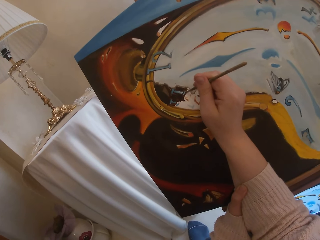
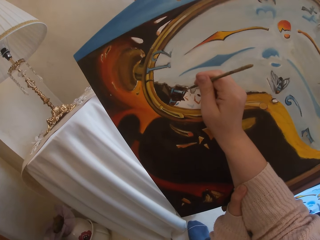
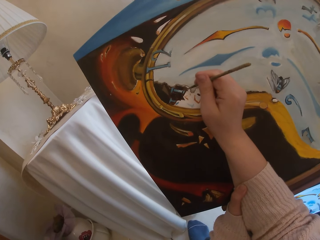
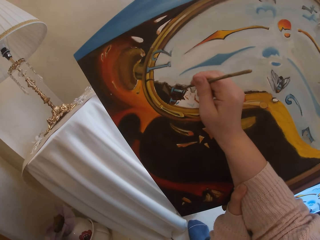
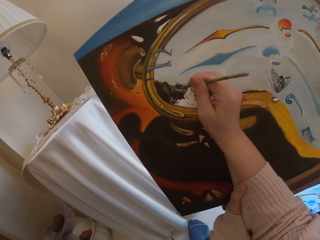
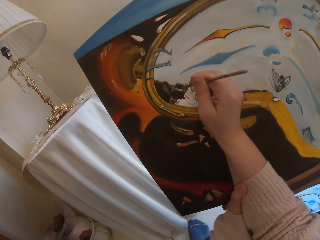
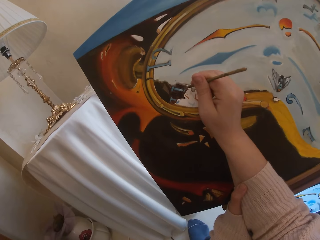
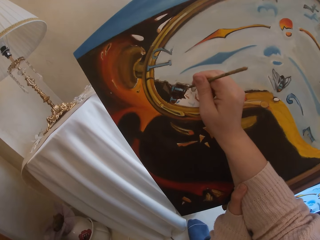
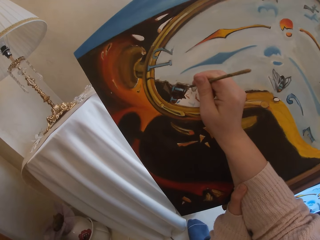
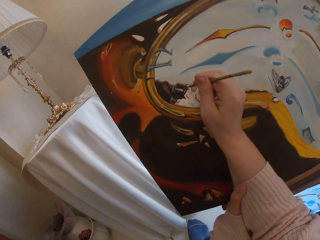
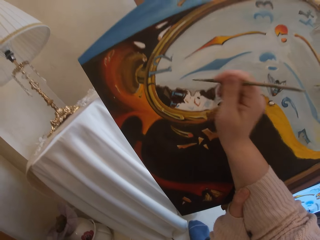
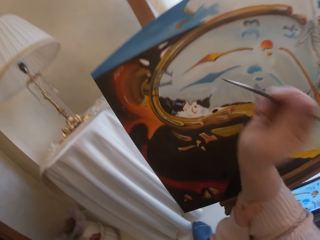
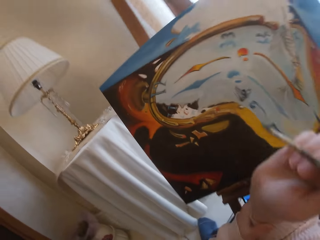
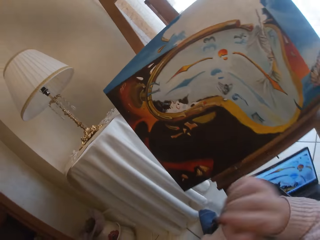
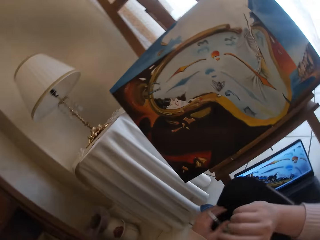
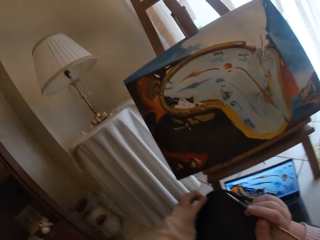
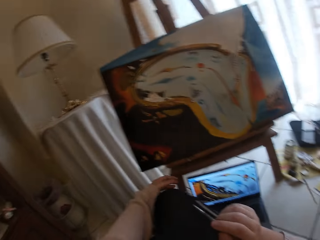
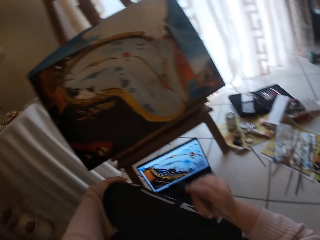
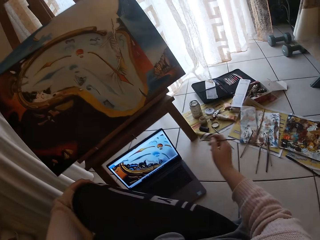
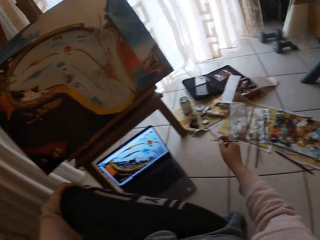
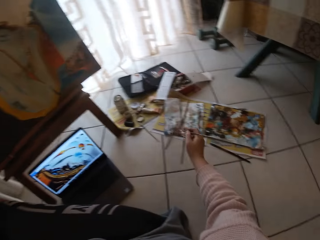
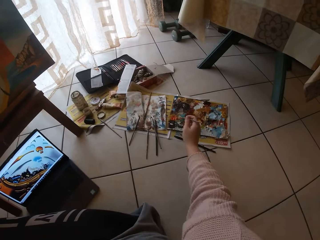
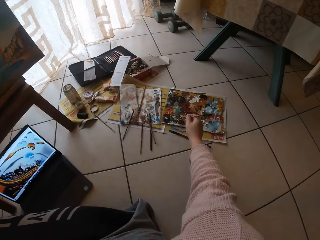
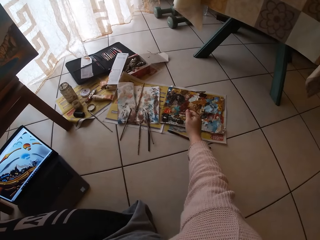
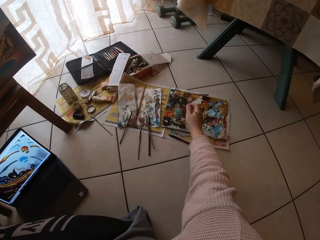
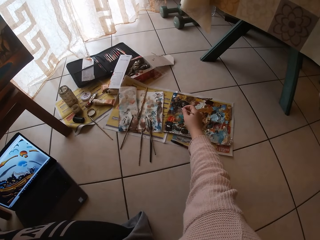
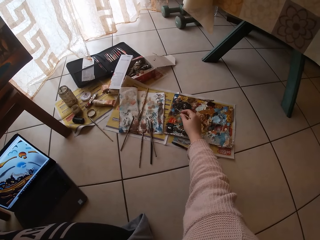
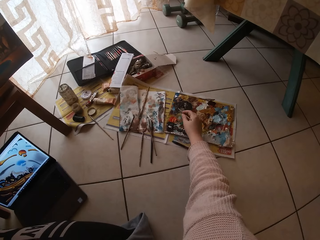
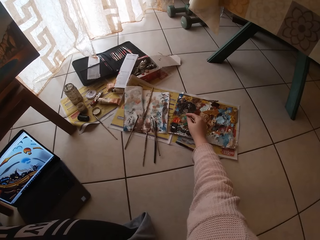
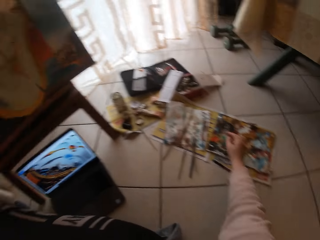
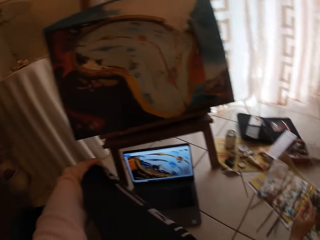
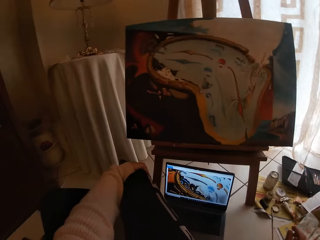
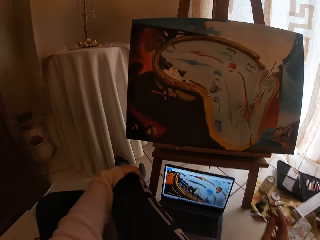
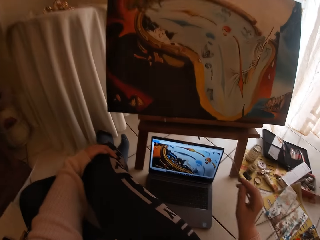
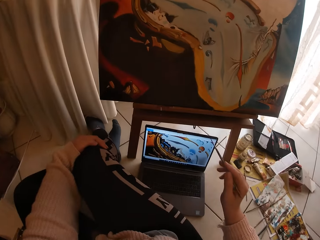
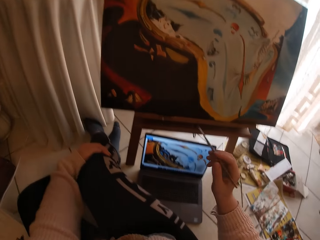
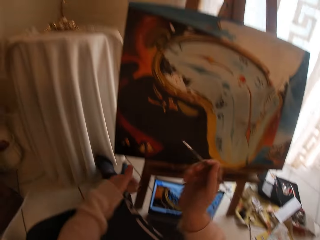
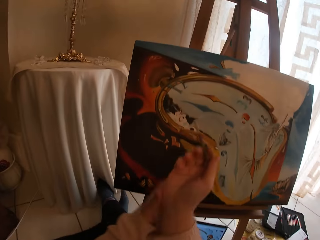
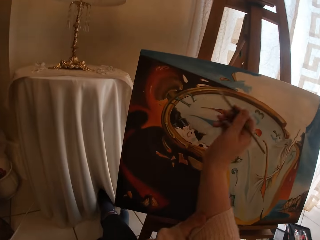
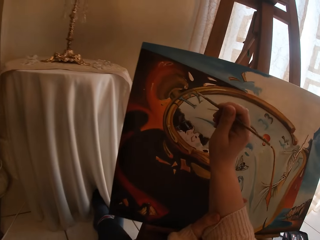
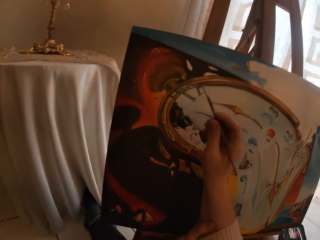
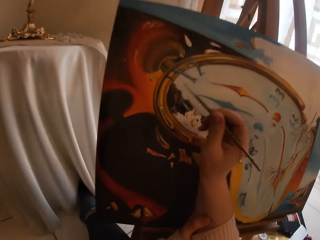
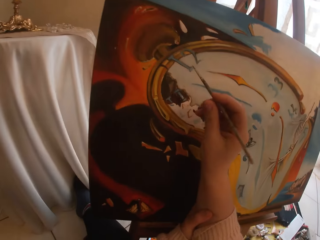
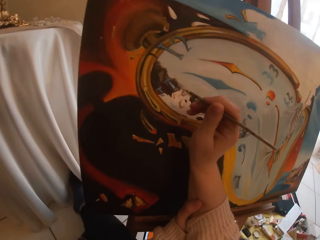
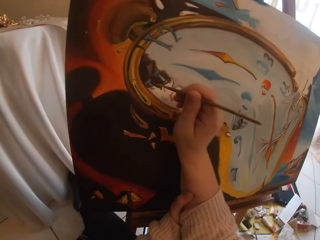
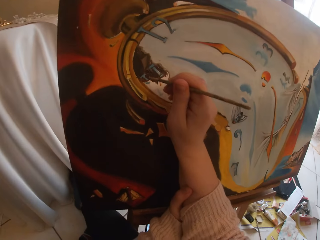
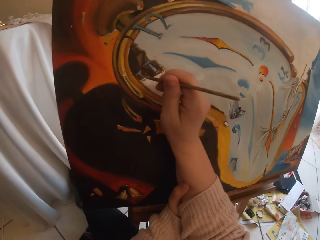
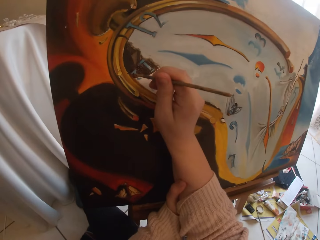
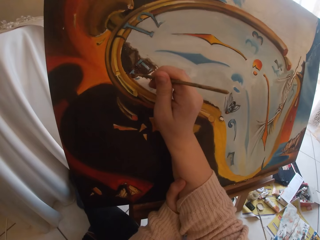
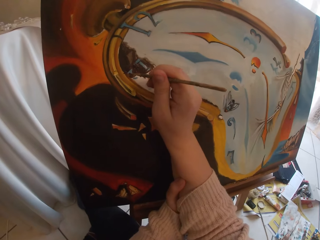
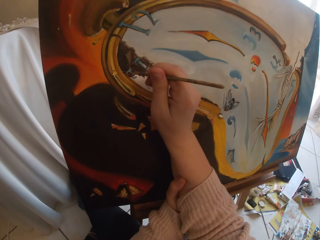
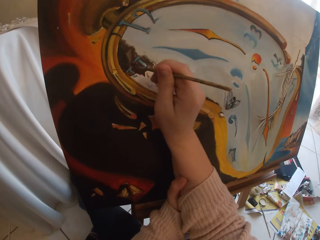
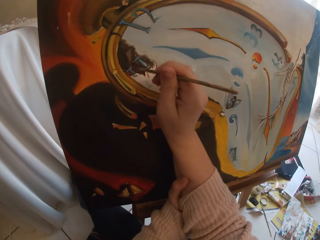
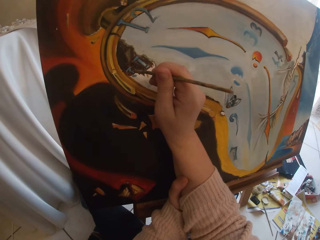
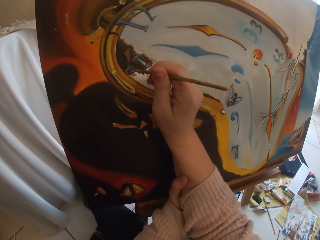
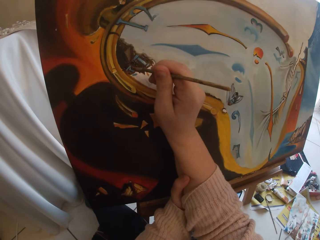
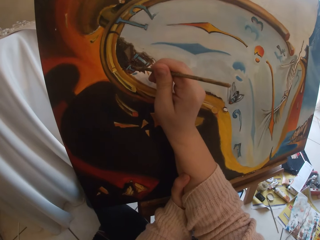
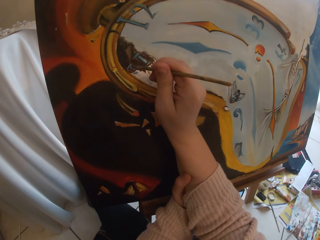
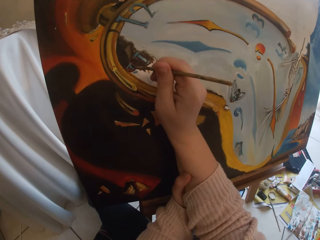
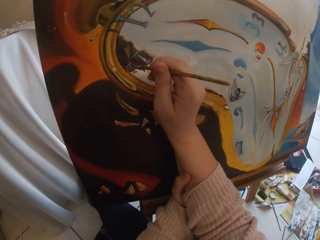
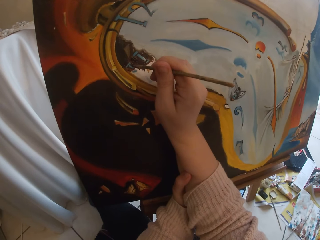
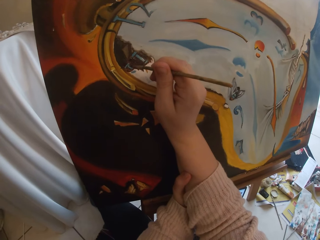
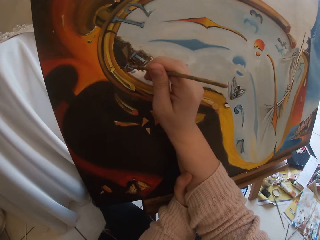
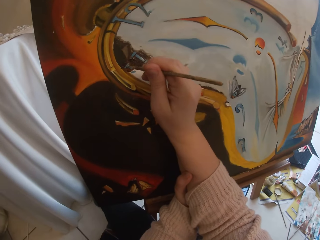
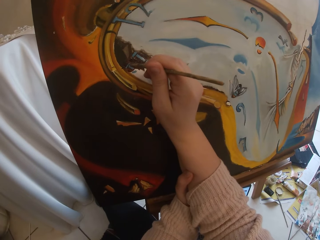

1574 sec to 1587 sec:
The camera wearer stops painting. She swirls the brush on the colour palette and dips the brush in the paint. She looks at the laptop. She holds her hand. She paints the canvas with the brush.

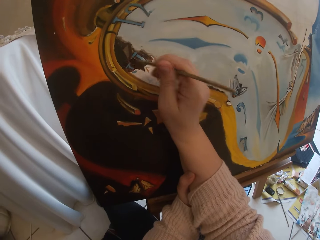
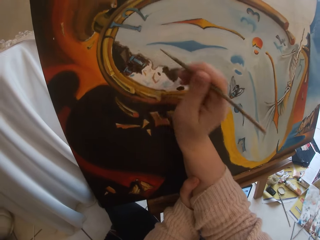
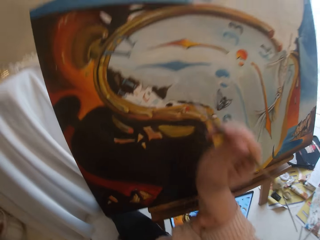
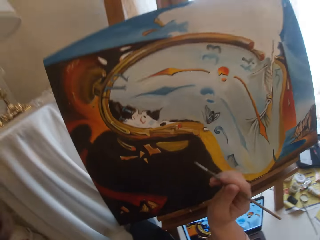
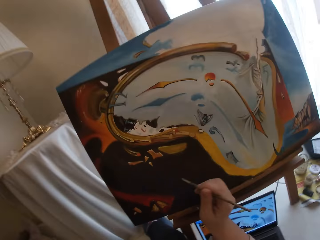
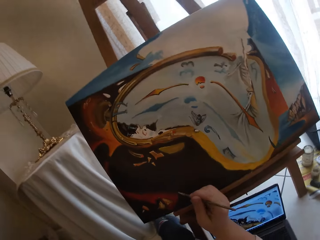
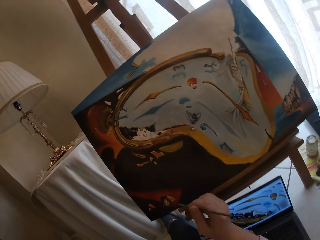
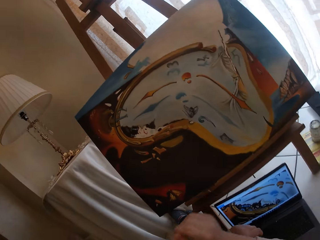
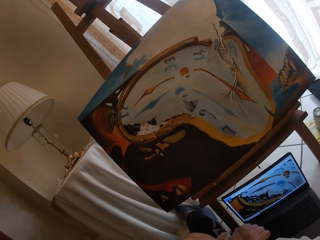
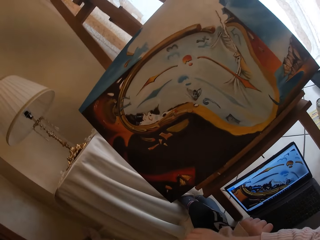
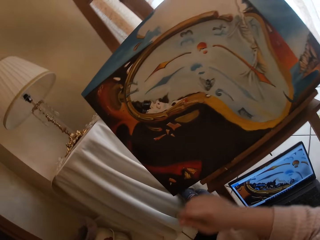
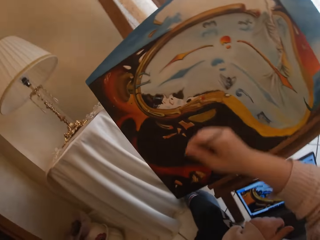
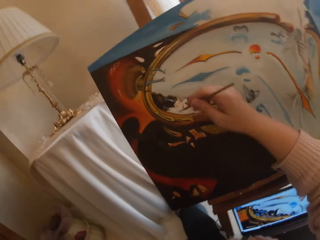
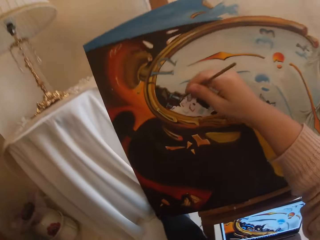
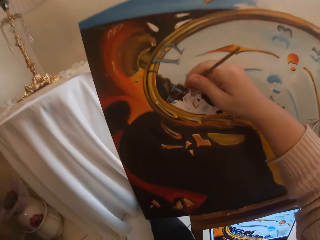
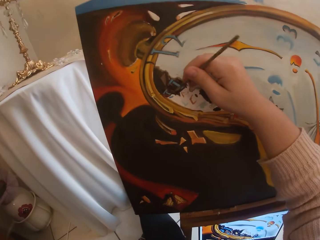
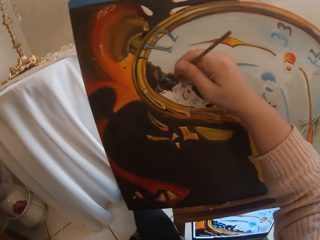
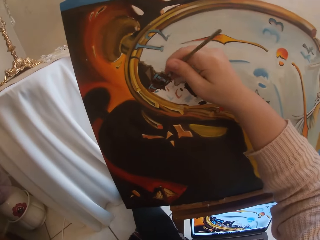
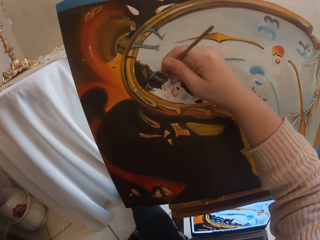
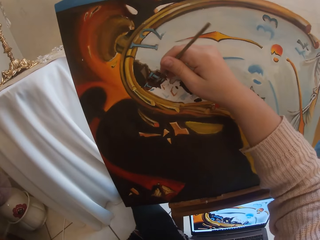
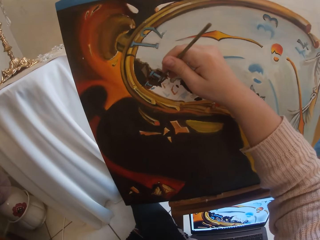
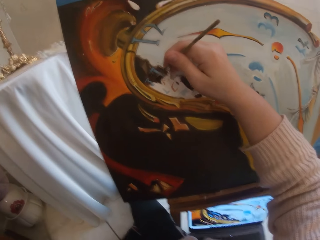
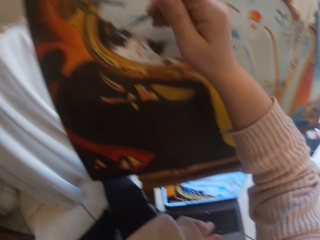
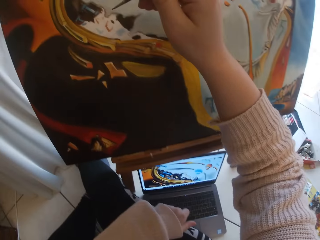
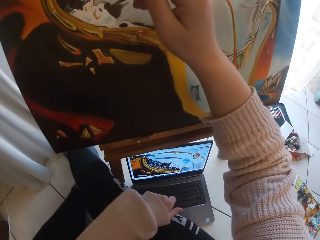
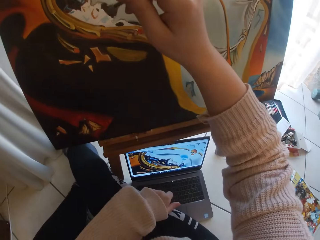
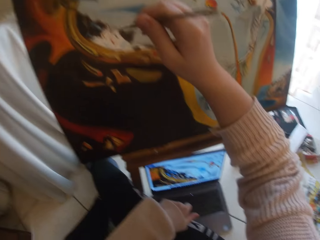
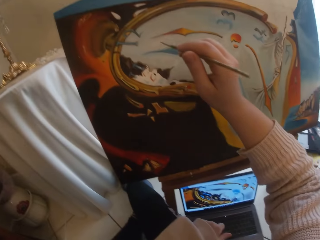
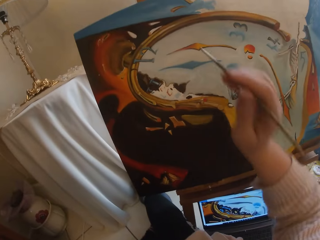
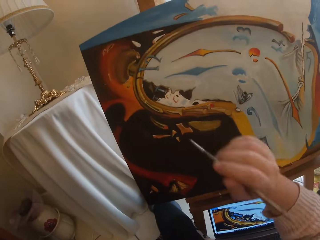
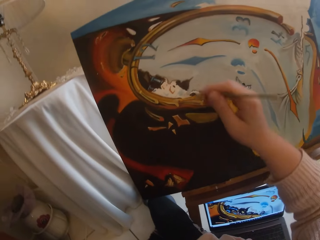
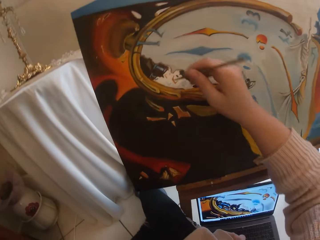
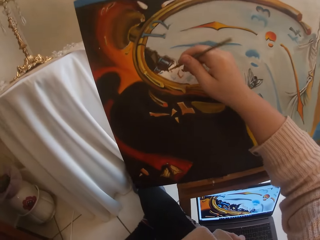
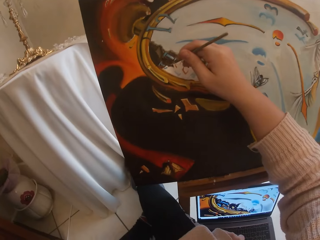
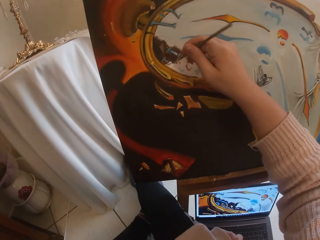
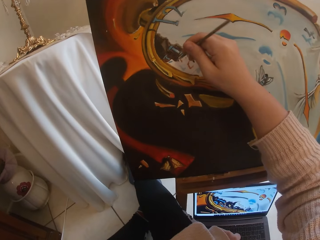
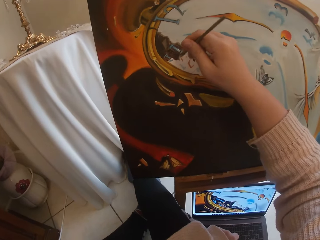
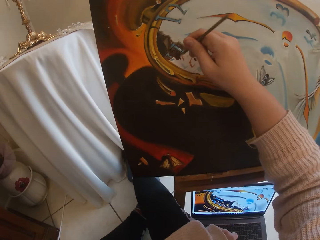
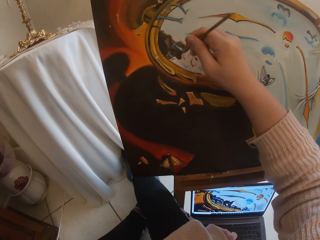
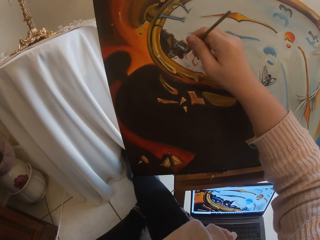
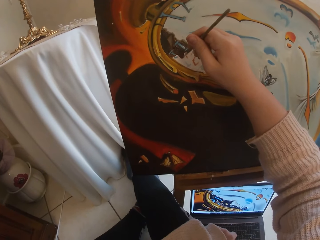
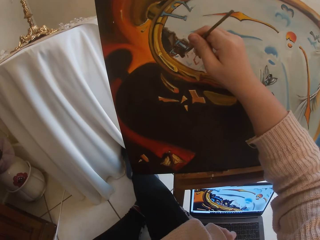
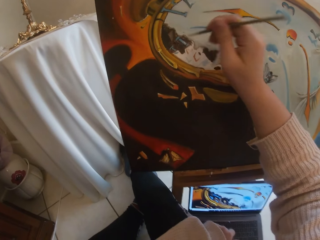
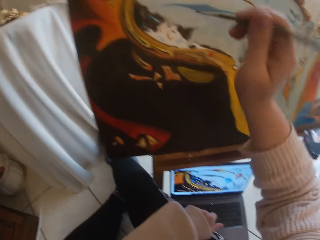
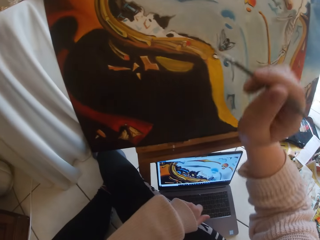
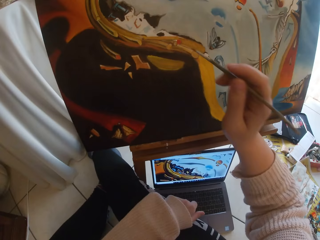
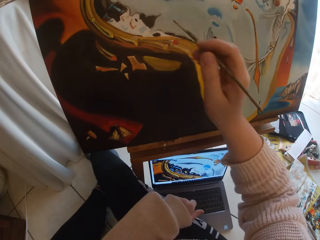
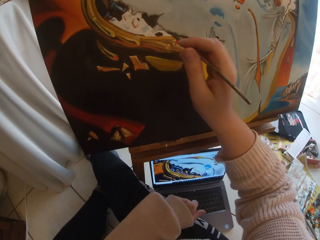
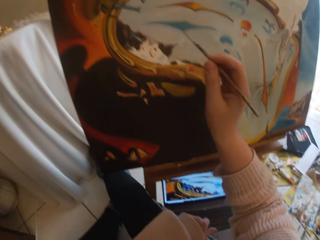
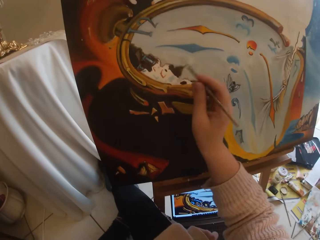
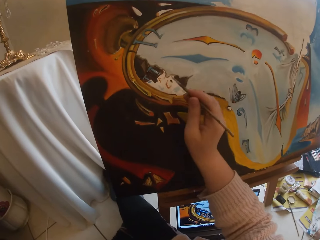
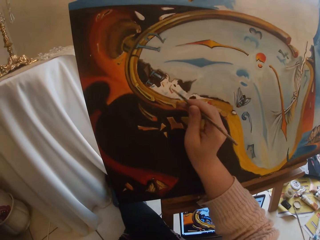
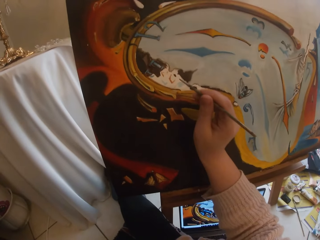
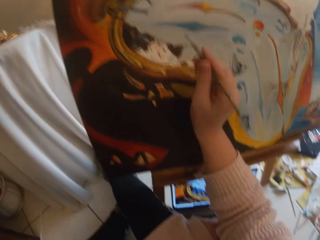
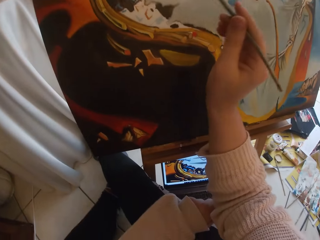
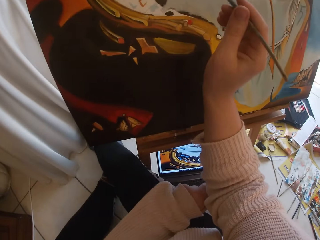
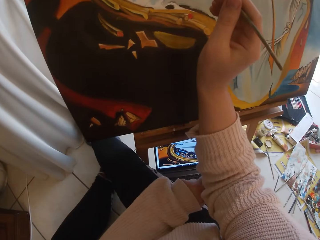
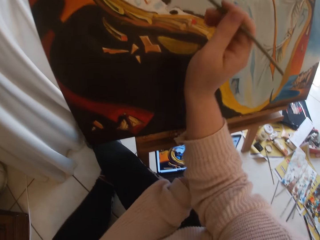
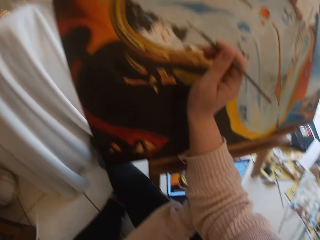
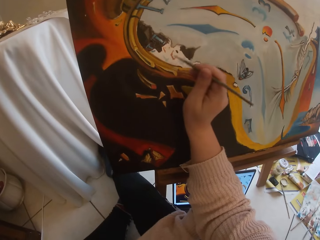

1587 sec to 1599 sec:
The camera wearer stops painting. They paint with the brush. They look at the laptop. They paint with the brush. They look at the laptop.
